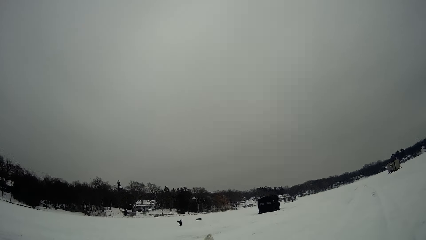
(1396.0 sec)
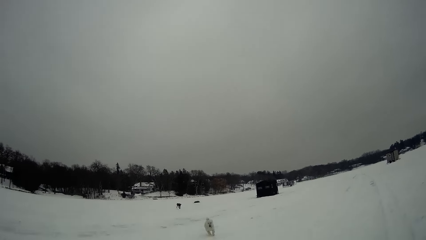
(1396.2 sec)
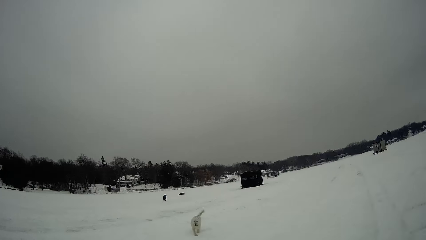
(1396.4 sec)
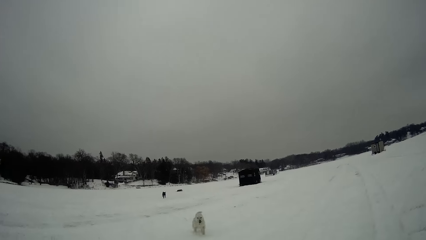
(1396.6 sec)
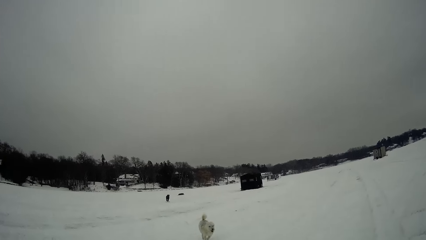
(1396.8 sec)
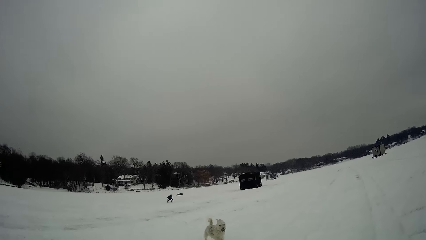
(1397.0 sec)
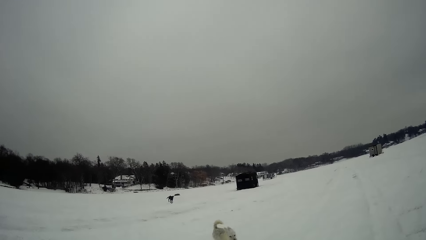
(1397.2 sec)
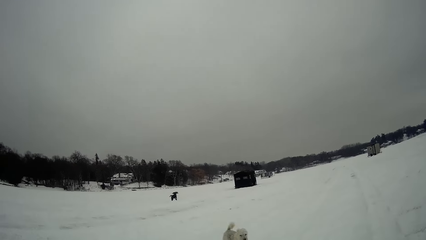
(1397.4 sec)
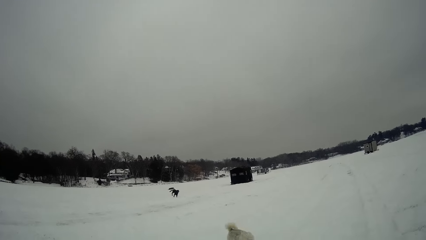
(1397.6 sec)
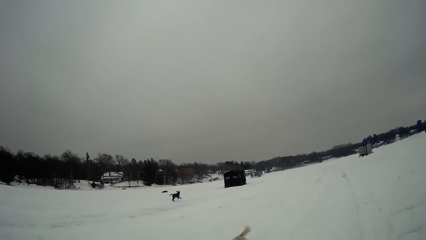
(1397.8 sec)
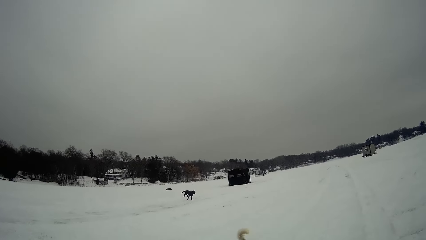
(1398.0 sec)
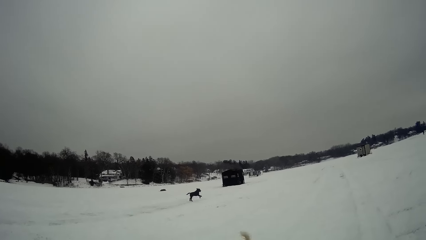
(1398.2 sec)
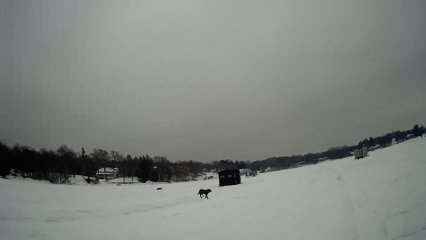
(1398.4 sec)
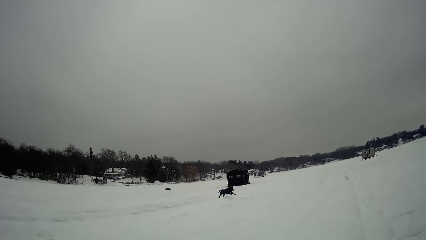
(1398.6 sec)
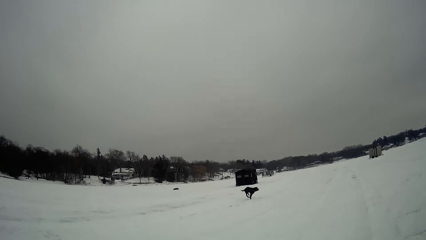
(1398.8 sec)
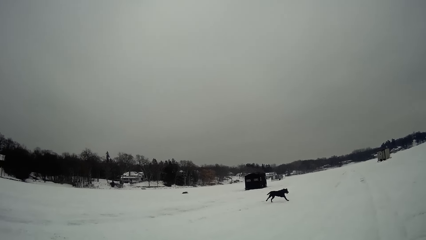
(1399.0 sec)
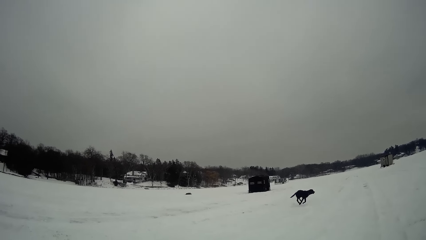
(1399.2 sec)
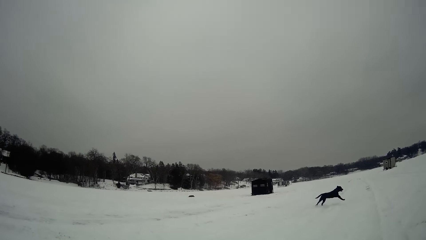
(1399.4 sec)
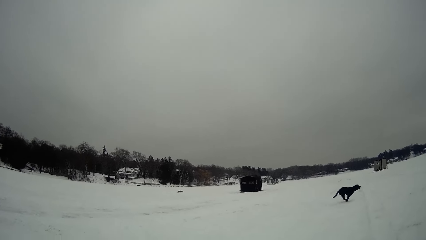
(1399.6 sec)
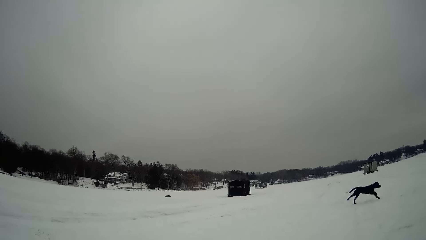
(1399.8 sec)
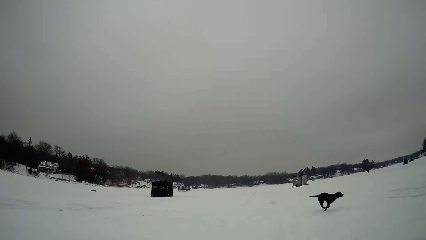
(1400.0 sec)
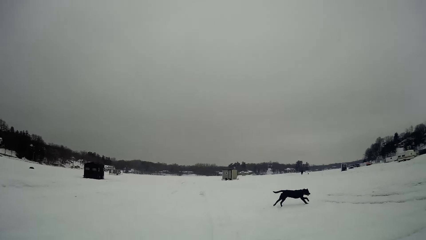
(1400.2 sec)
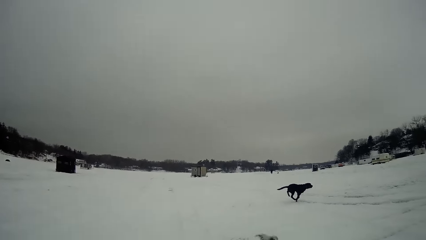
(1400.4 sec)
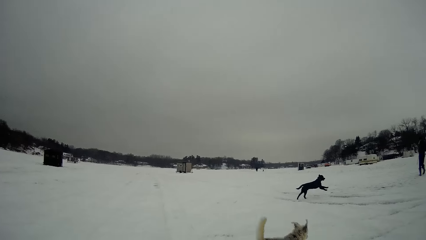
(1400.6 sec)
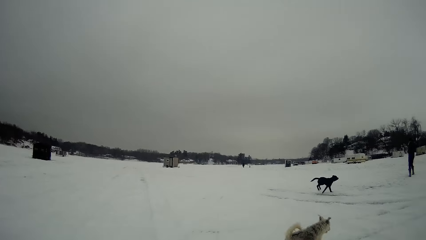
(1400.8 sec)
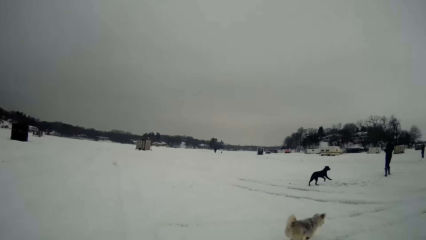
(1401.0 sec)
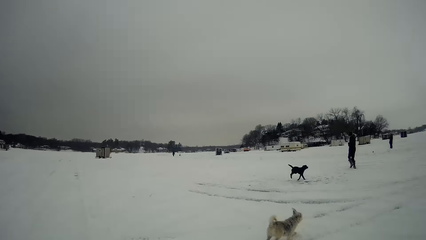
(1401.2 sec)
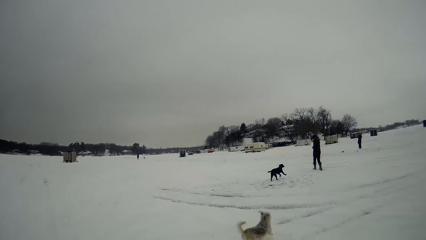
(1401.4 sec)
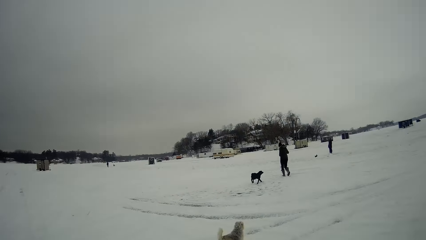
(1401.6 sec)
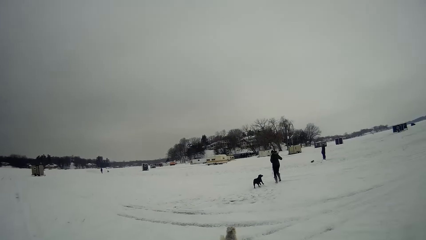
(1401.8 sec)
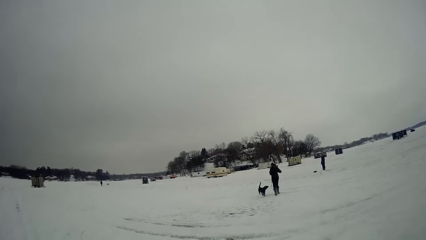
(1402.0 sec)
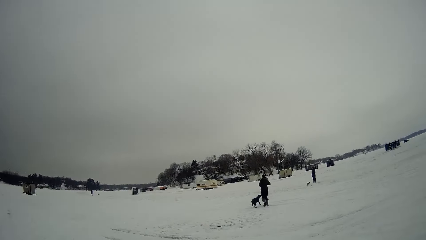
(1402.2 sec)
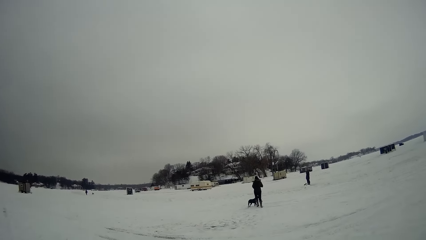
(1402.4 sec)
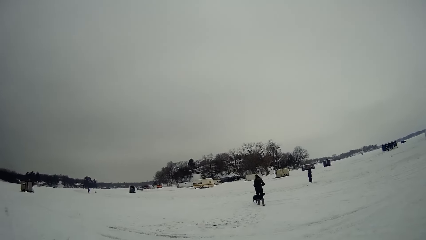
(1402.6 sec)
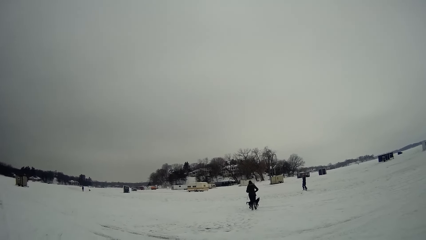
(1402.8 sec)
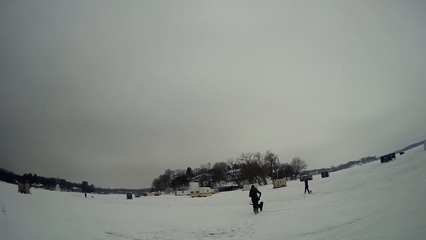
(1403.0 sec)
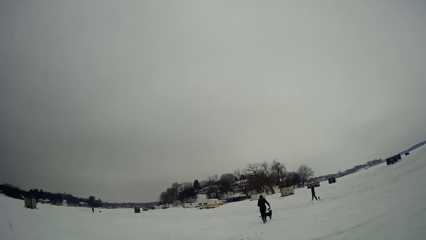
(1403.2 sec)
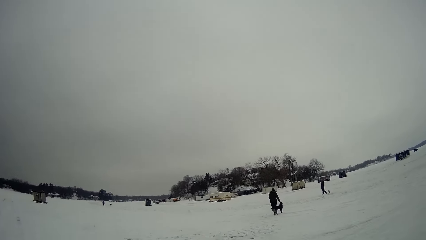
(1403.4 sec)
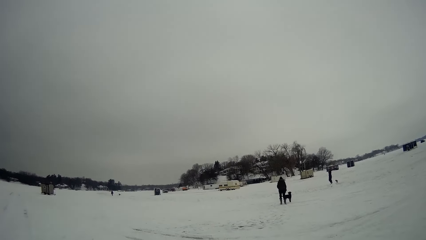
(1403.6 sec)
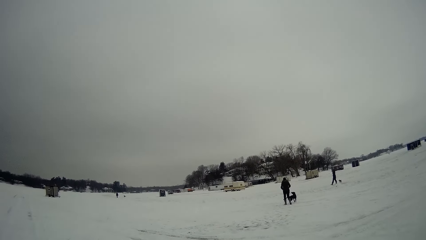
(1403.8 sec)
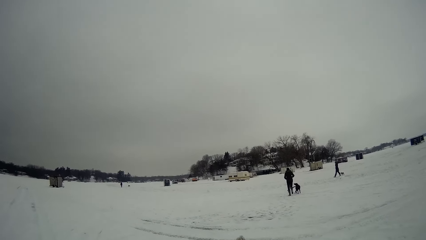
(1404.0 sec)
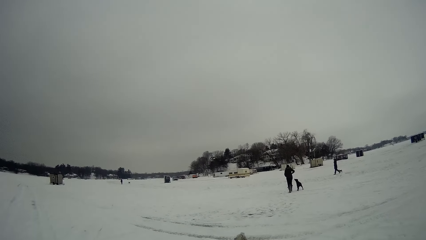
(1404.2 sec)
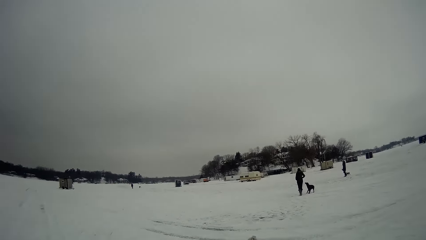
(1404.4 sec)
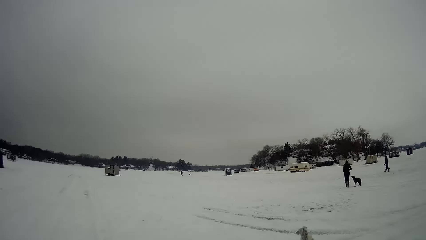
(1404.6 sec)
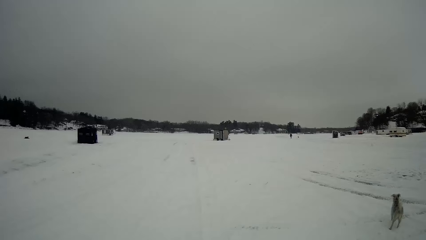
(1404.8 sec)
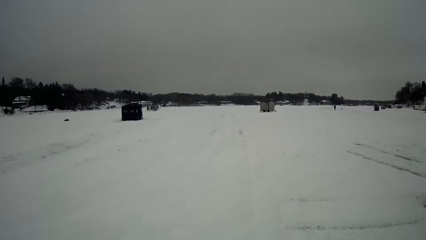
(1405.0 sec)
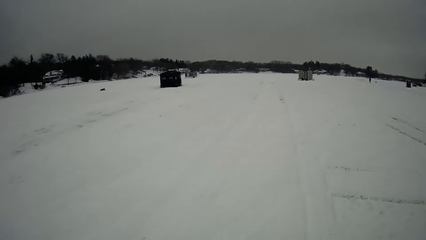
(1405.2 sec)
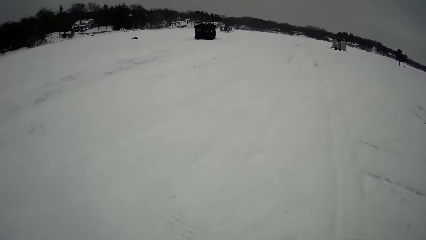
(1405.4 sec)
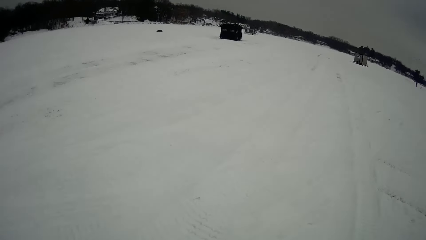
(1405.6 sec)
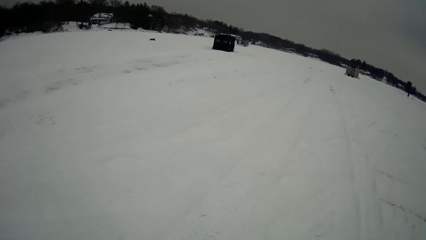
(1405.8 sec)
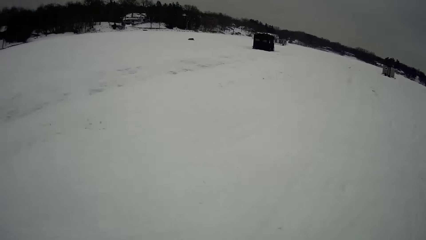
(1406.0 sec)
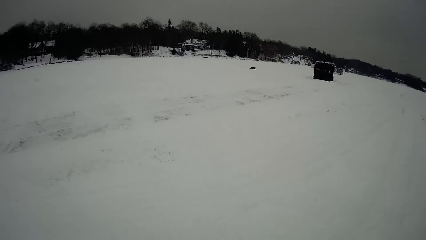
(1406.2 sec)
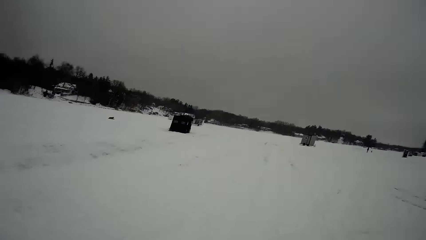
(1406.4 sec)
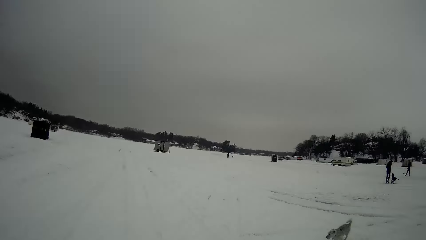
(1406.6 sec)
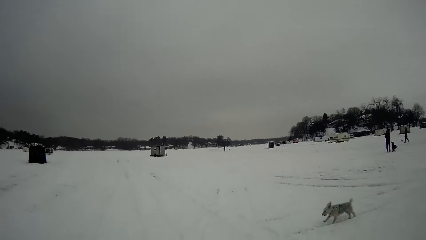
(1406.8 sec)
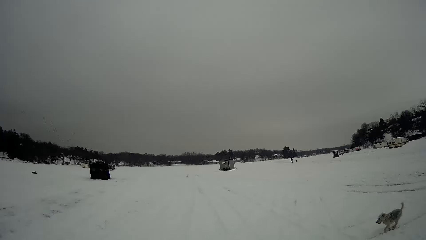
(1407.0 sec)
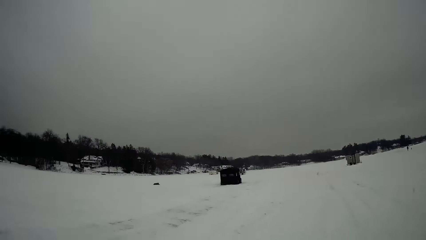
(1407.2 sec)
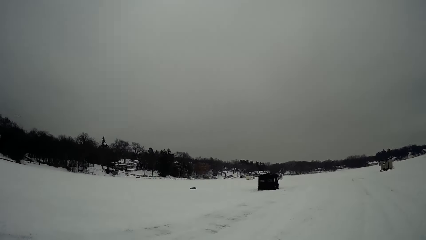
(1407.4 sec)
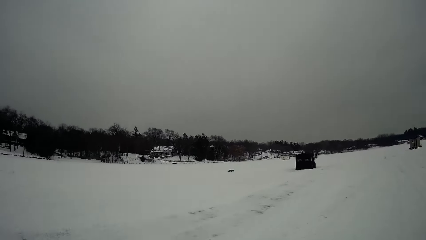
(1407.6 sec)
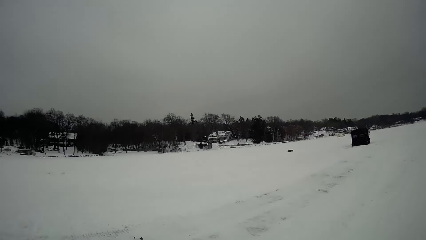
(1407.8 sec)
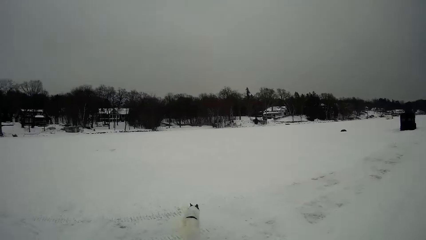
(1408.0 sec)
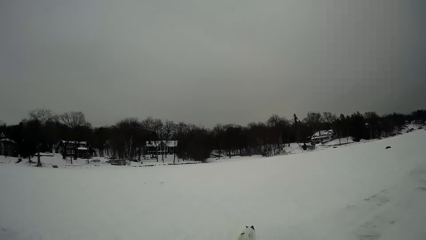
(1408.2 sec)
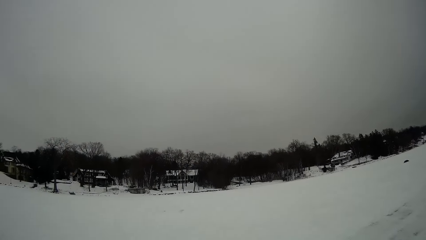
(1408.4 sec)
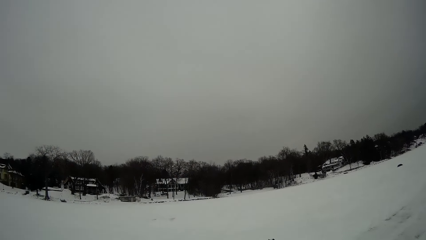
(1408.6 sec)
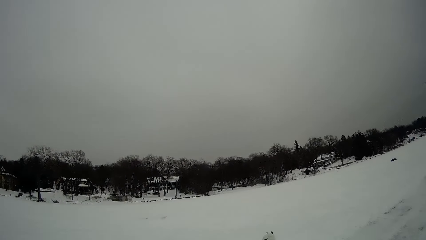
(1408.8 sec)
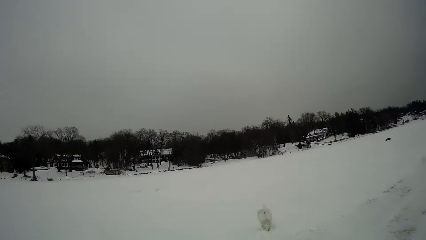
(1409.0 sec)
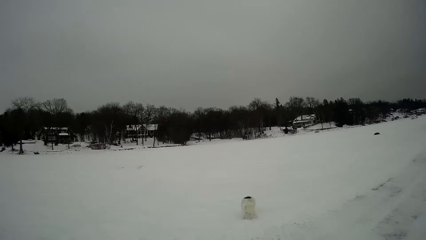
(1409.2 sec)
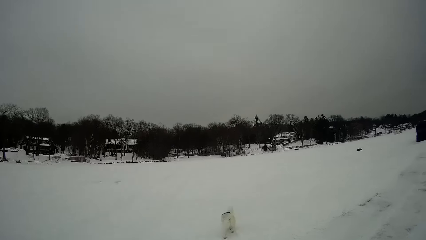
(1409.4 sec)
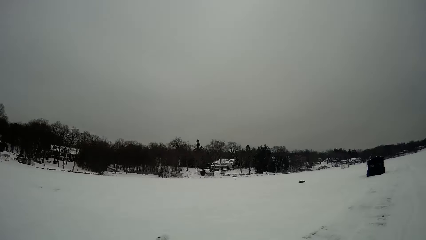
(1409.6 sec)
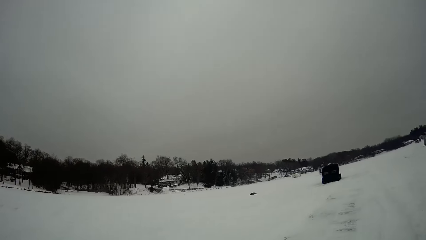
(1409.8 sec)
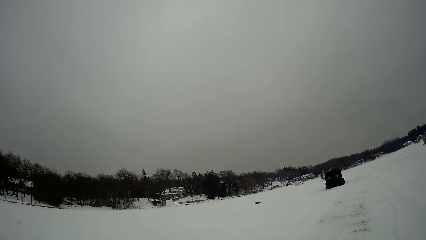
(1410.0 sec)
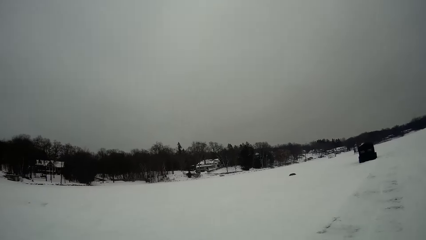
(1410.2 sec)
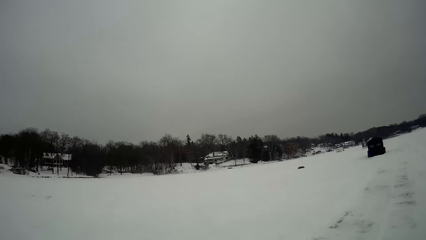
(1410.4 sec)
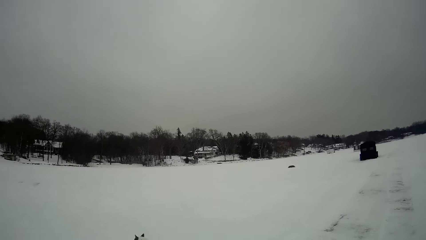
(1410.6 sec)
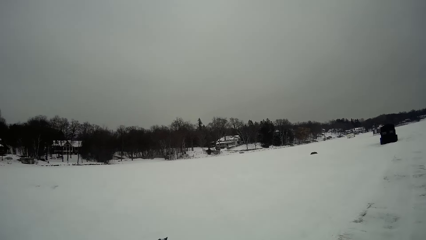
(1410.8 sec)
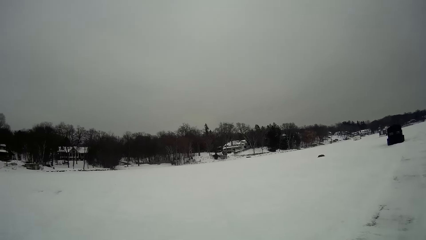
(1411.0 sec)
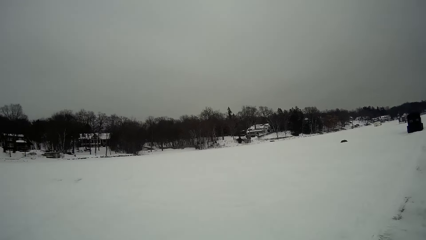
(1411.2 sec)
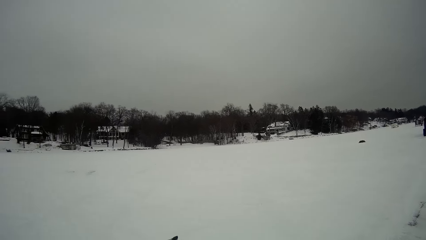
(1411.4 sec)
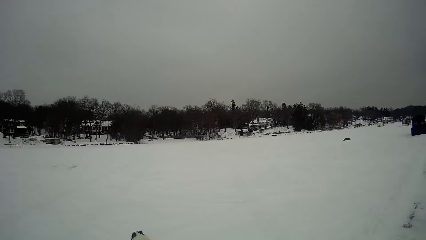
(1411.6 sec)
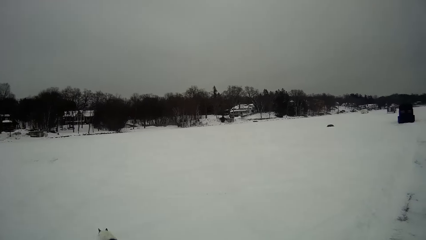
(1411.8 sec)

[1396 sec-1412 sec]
A man runs from the dog. Another man and a third man play with a dog and another dog. The camera wearer walks further on the snow toward some trees and a fence.
